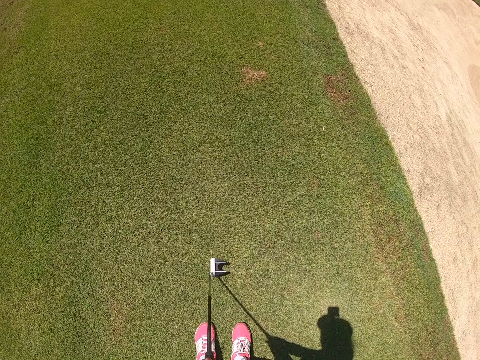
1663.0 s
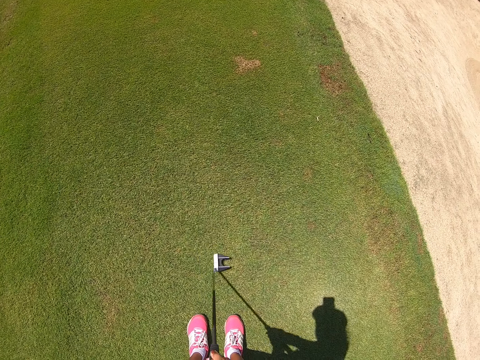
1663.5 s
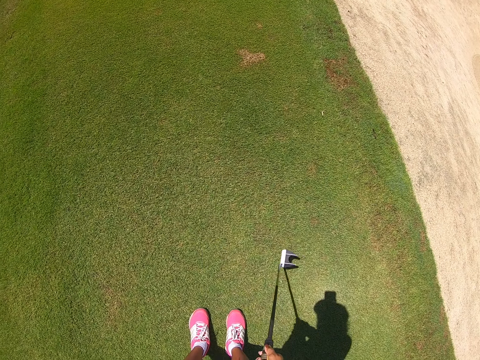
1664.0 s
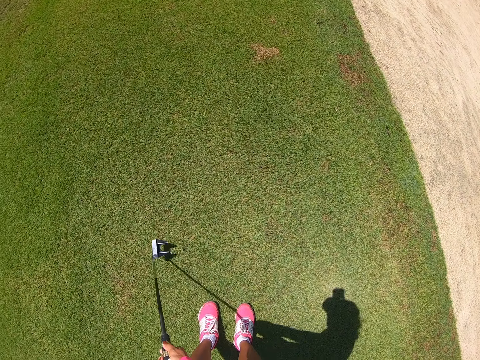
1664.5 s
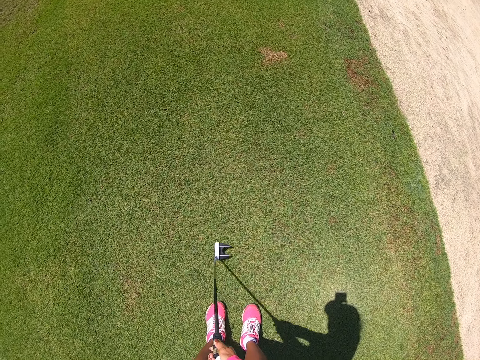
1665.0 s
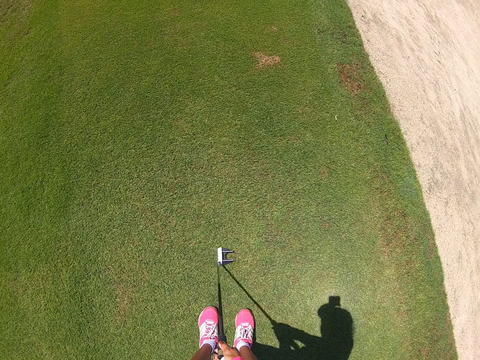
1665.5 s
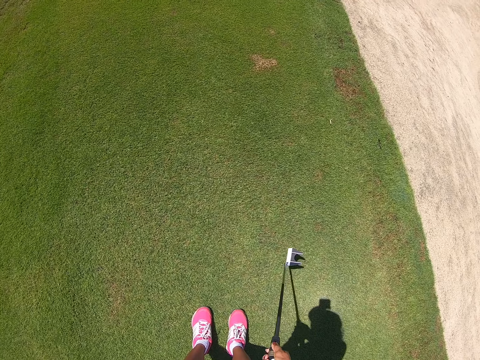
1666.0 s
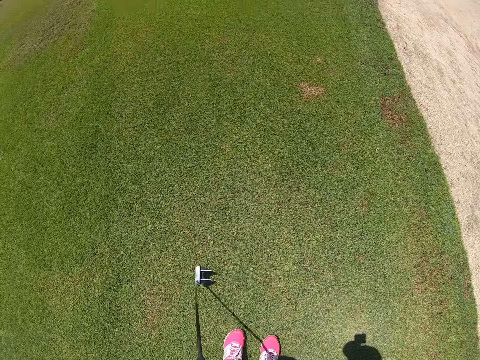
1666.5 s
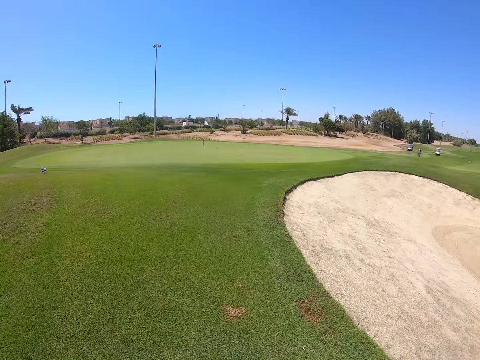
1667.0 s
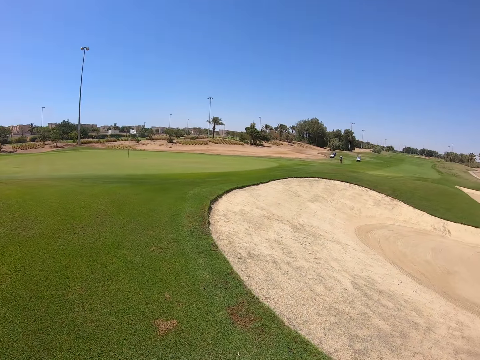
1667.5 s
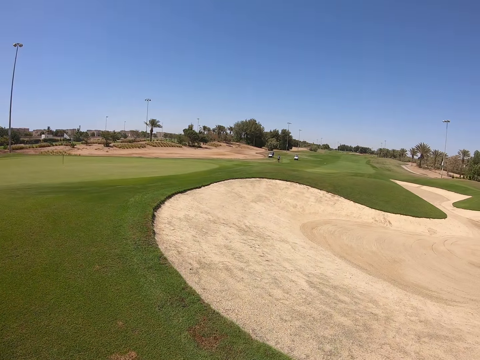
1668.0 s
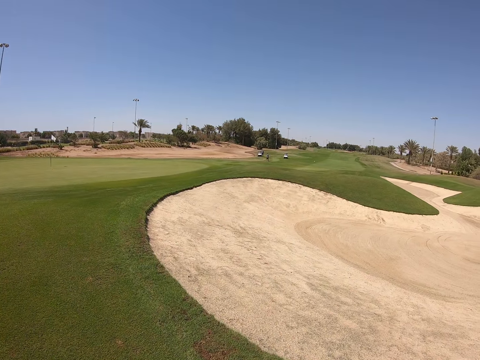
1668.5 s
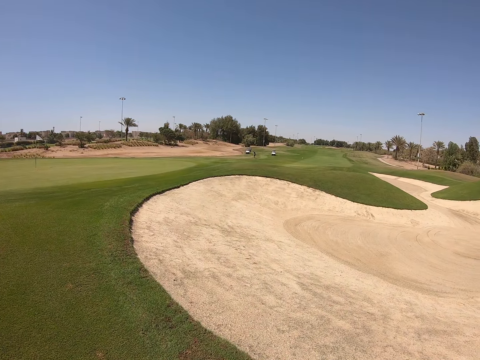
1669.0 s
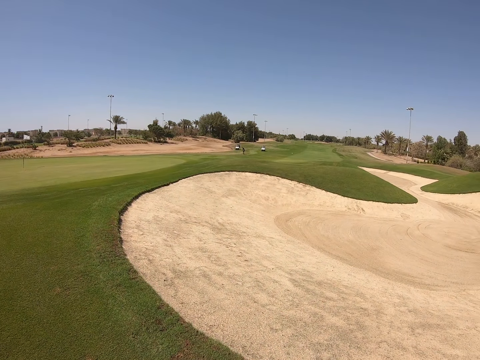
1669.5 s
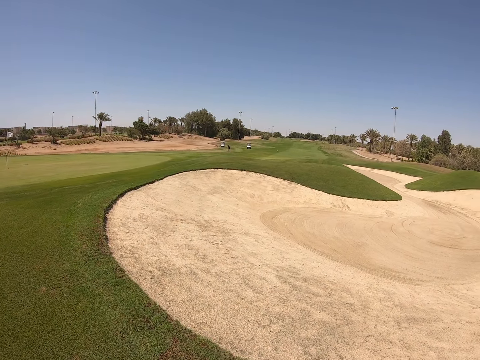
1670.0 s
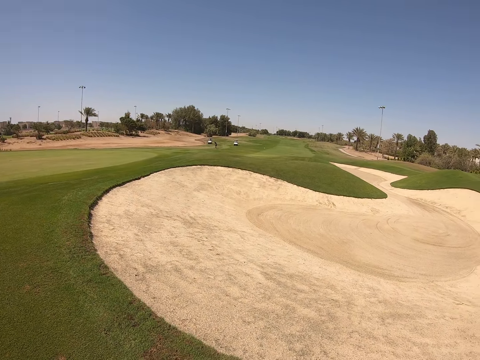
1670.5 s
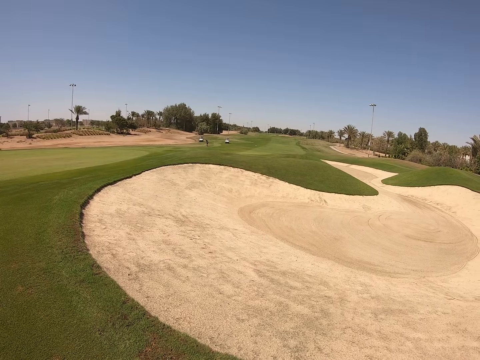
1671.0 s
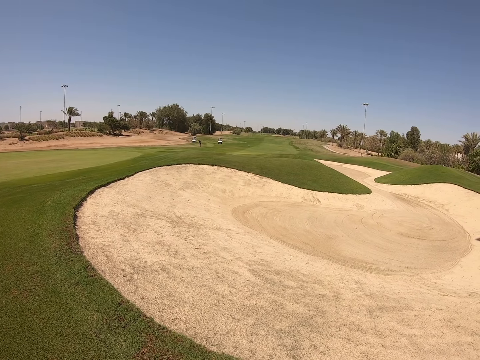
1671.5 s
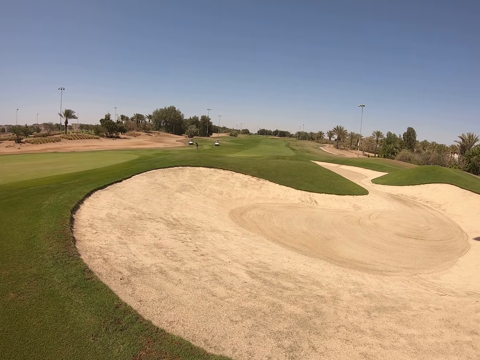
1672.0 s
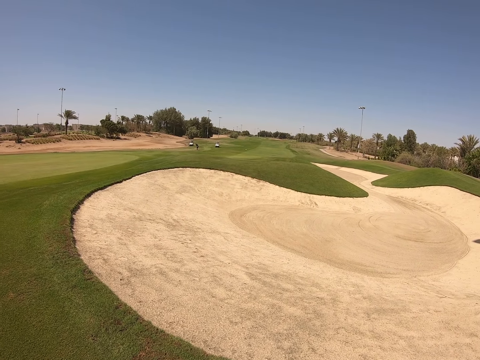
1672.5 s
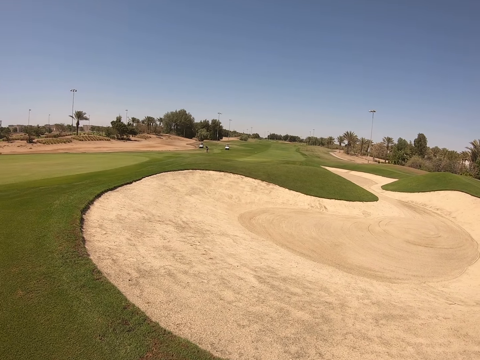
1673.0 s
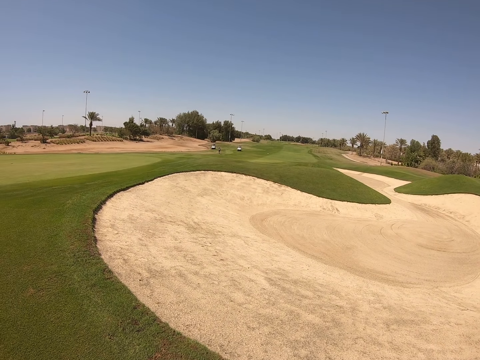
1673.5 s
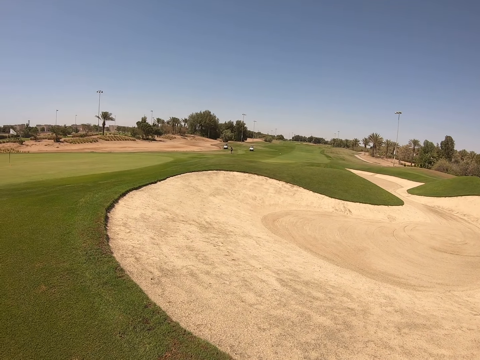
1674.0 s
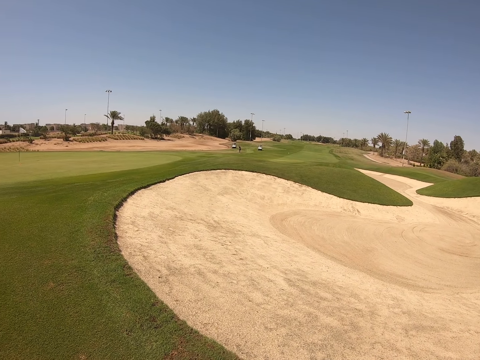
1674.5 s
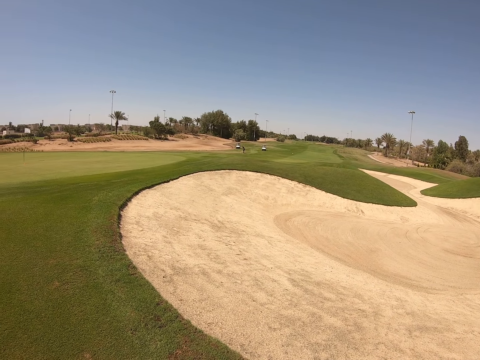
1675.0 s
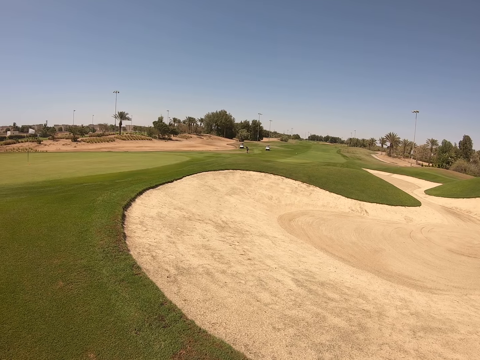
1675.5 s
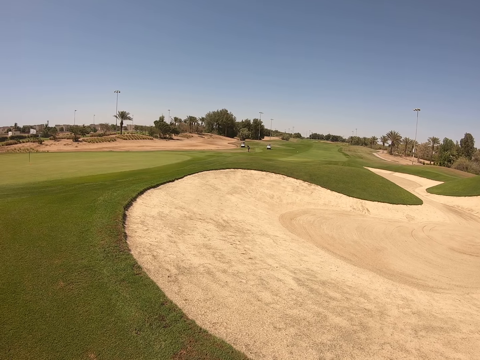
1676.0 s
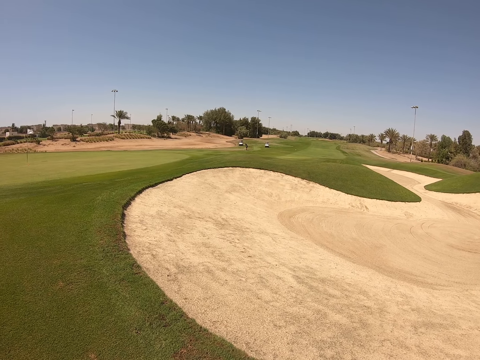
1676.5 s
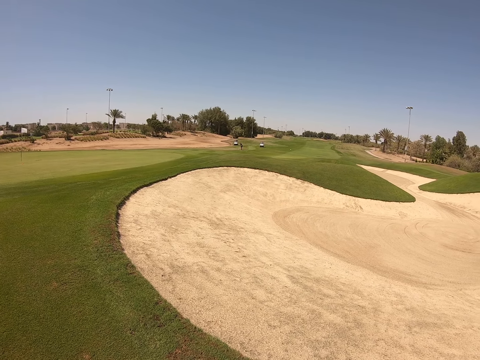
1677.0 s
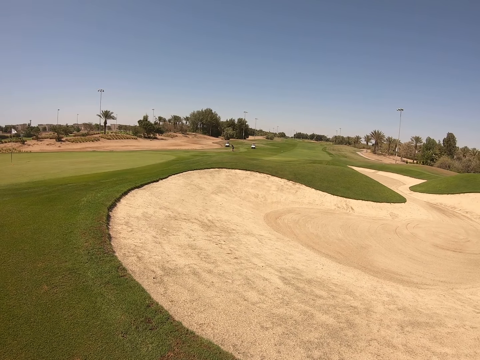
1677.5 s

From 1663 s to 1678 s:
The camera wearer swings the golf club. They look around.

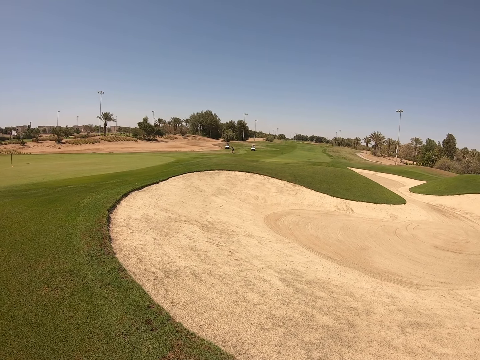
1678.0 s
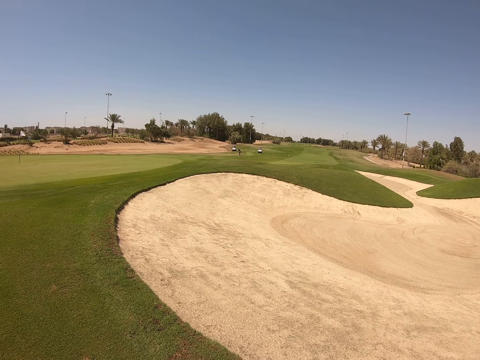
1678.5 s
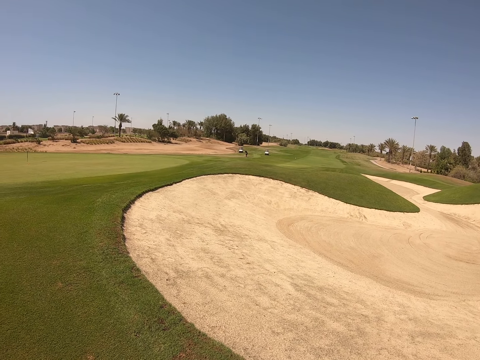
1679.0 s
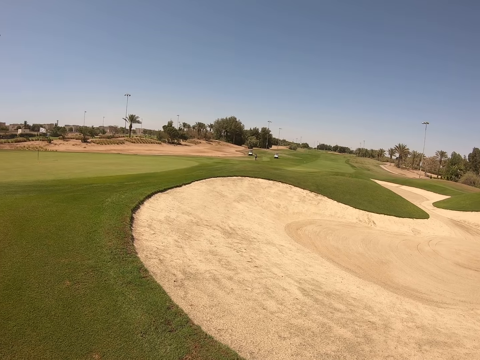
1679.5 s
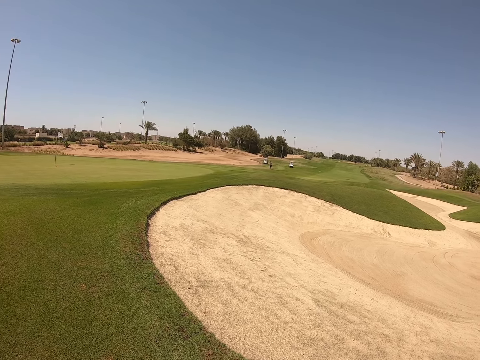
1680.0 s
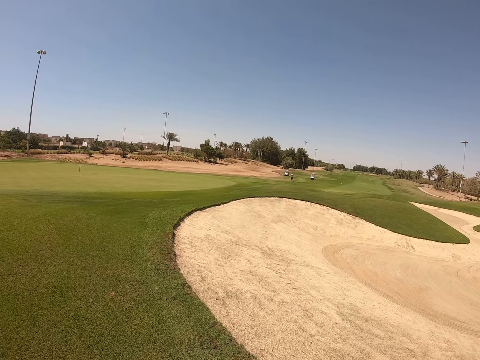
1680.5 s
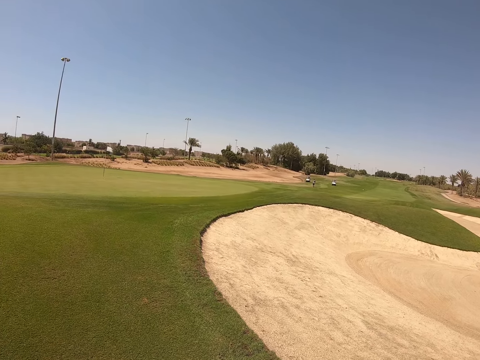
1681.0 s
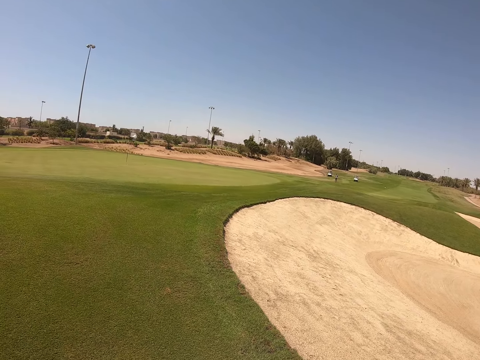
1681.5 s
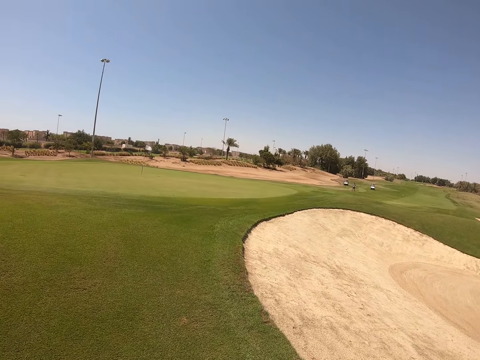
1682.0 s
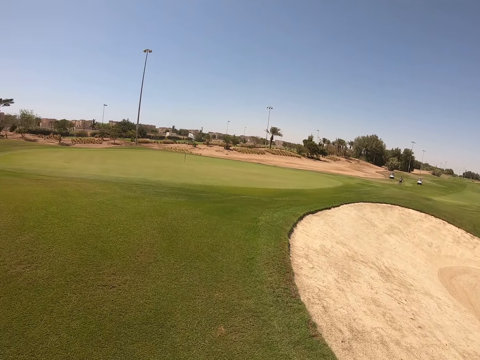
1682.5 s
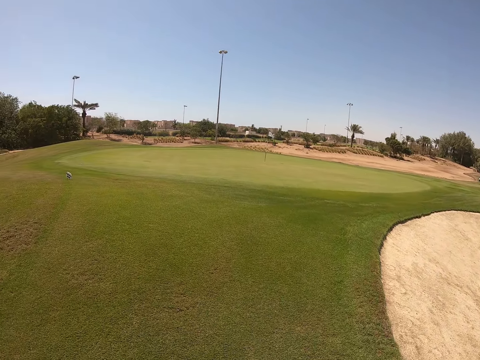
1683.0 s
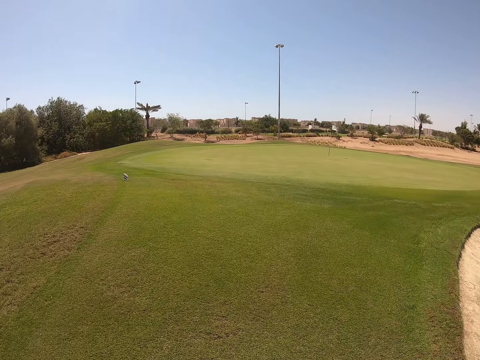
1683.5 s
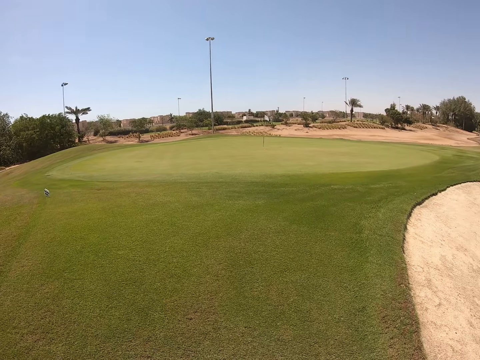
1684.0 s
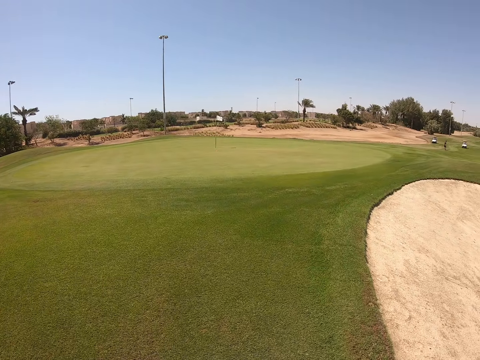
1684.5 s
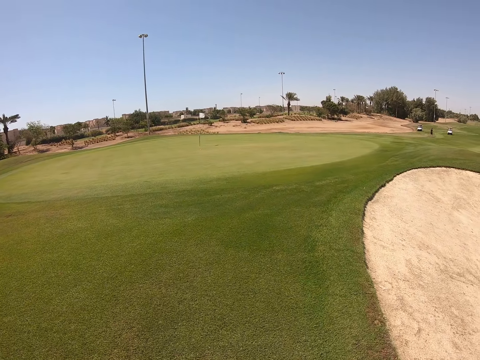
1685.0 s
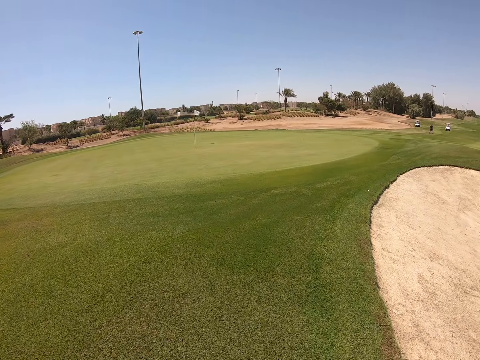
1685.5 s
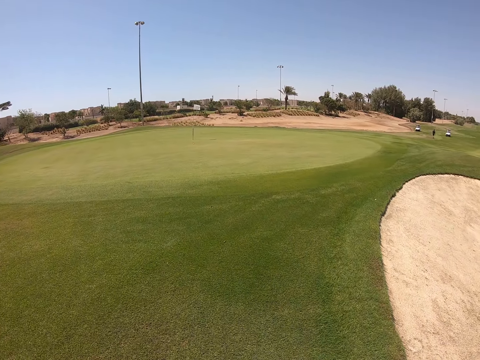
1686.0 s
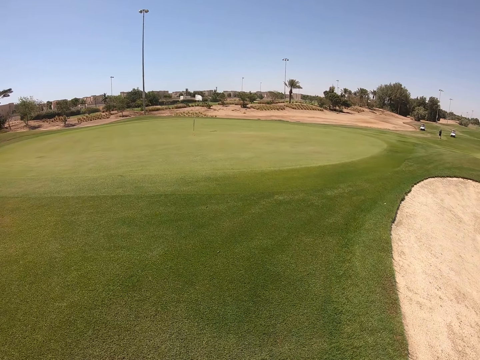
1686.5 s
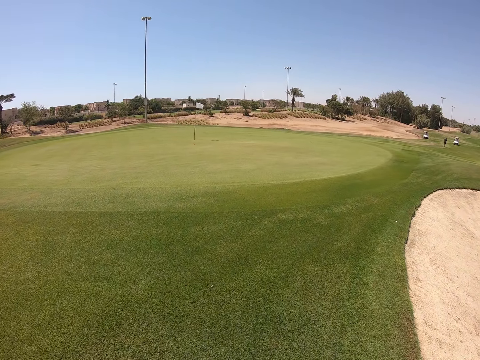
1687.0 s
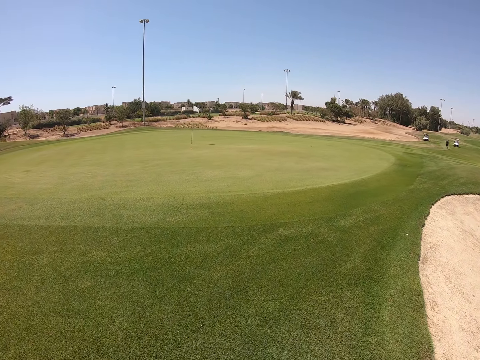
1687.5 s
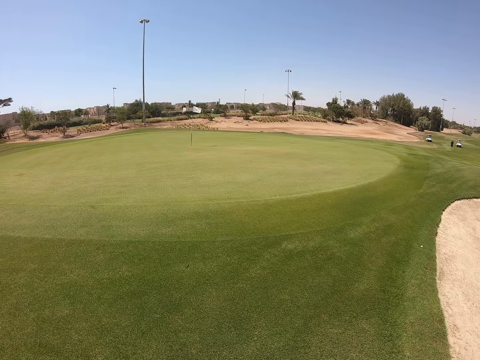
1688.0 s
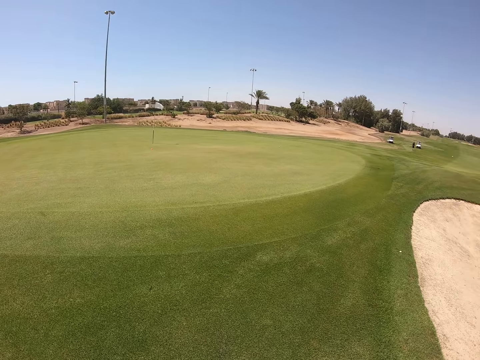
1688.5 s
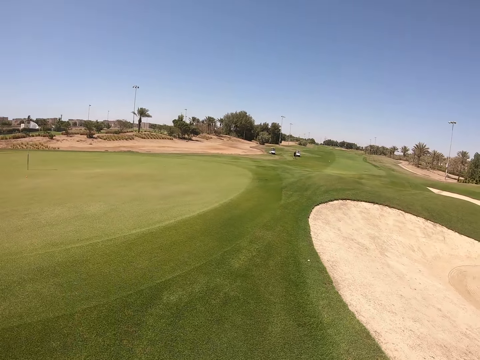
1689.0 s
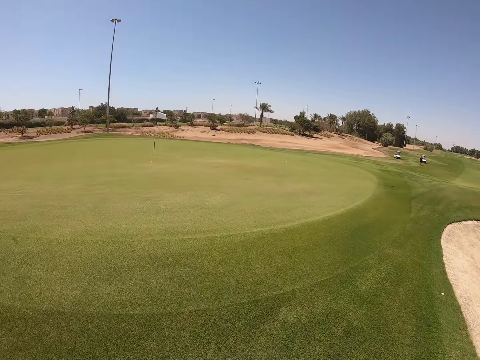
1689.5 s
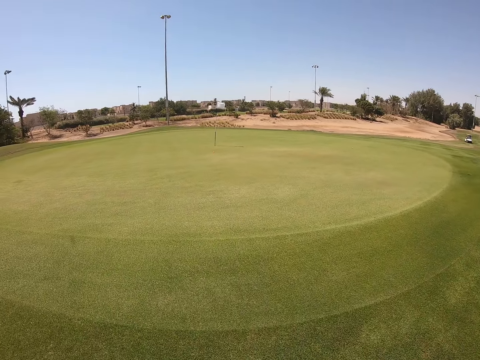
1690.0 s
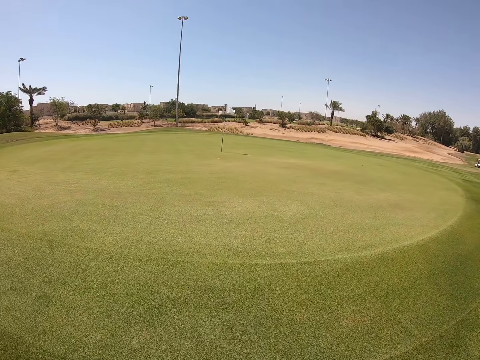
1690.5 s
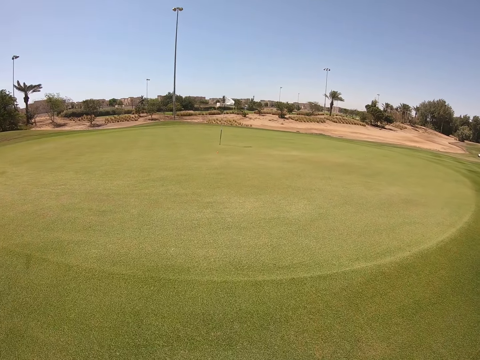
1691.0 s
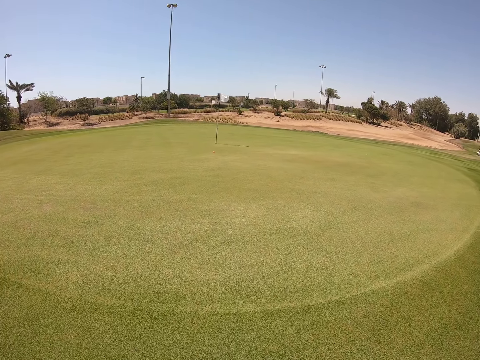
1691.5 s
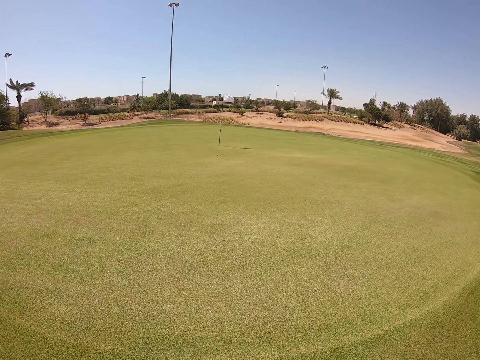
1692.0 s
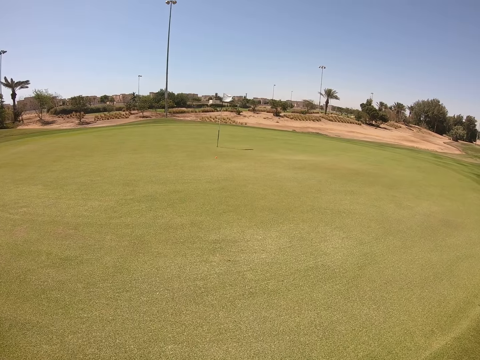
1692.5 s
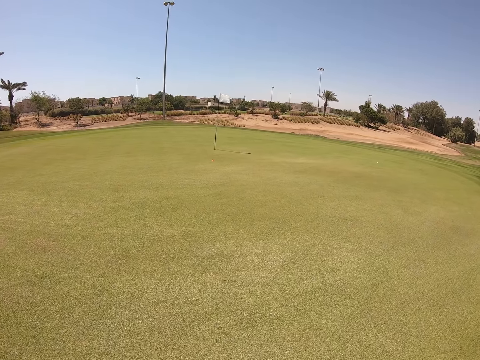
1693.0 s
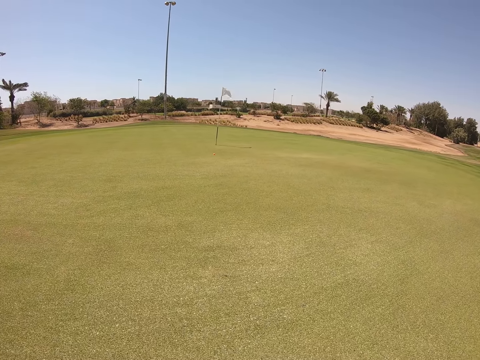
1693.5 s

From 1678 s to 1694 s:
The camera wearer walks in the golf course. They look around.
